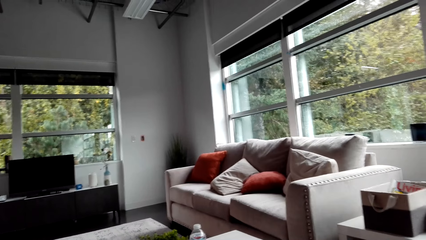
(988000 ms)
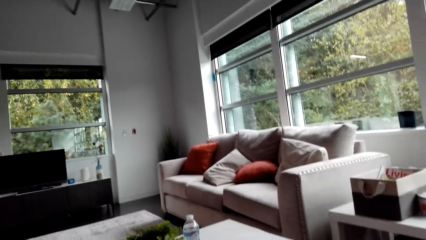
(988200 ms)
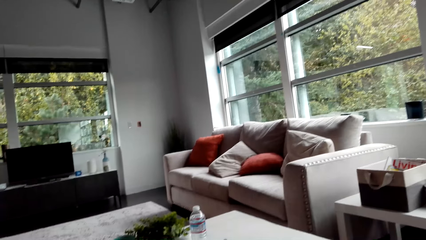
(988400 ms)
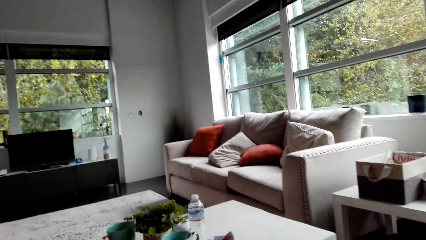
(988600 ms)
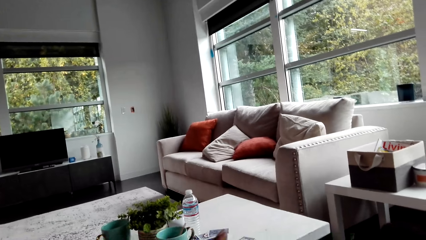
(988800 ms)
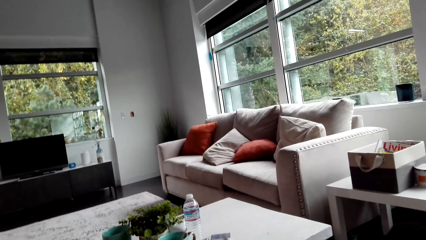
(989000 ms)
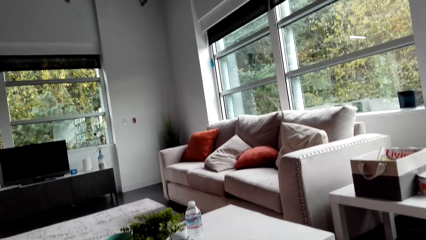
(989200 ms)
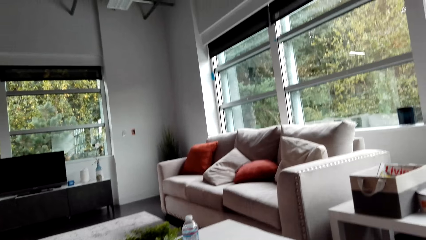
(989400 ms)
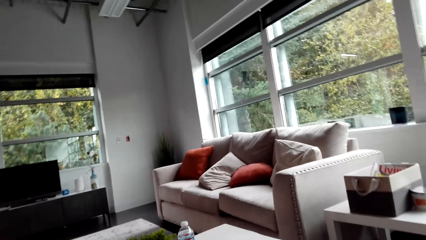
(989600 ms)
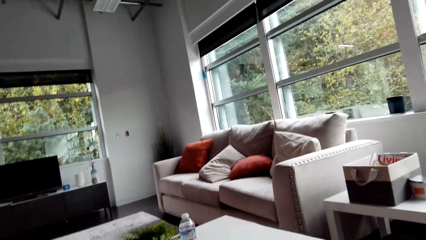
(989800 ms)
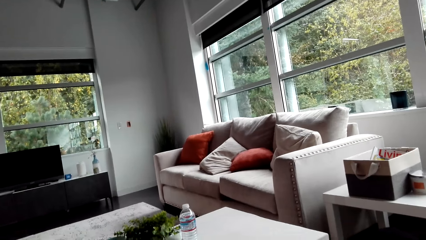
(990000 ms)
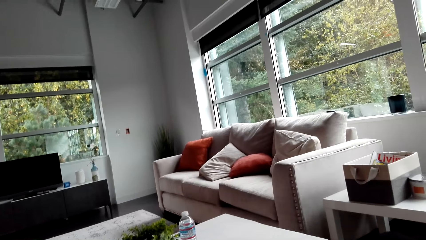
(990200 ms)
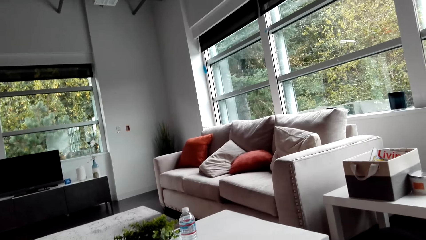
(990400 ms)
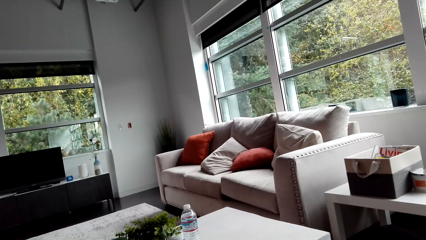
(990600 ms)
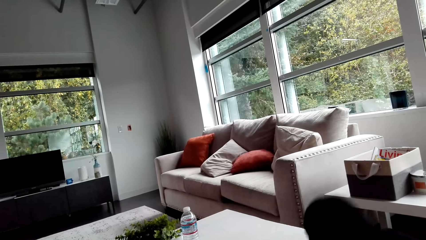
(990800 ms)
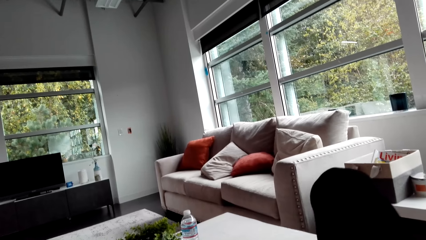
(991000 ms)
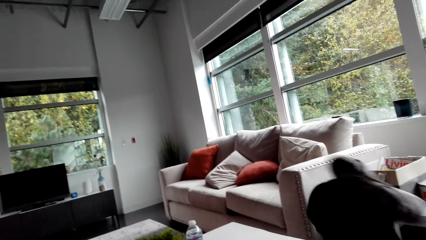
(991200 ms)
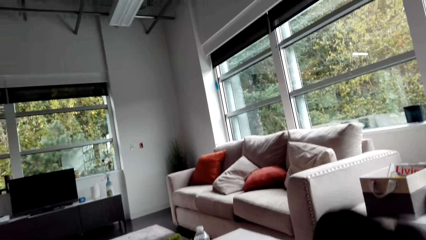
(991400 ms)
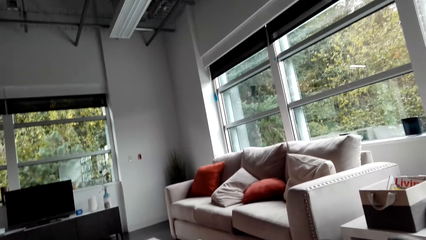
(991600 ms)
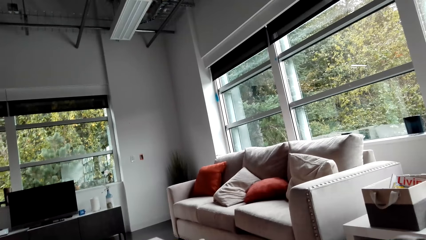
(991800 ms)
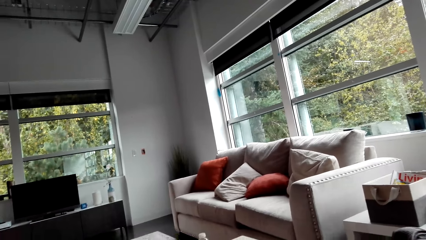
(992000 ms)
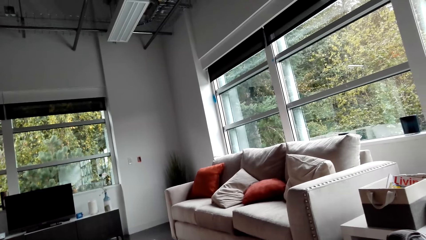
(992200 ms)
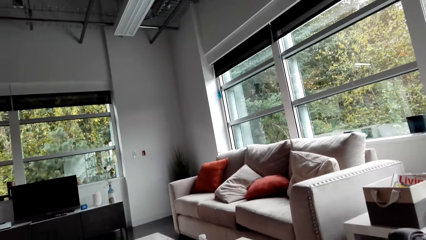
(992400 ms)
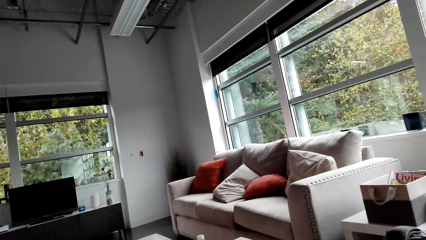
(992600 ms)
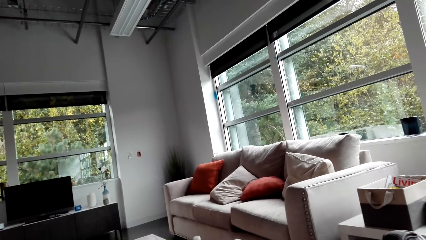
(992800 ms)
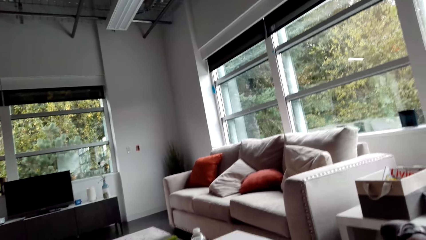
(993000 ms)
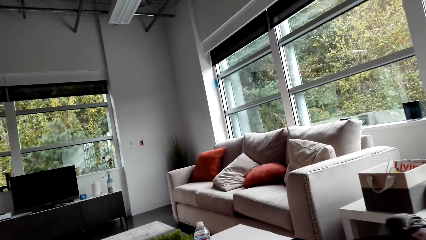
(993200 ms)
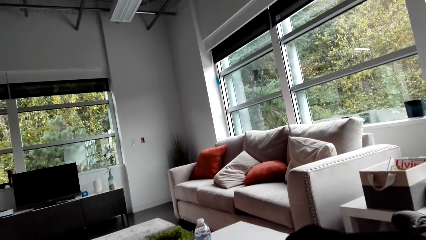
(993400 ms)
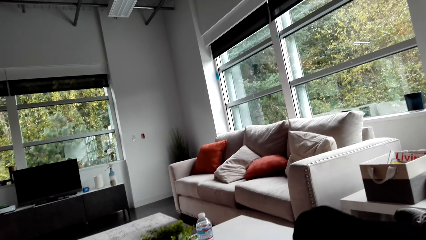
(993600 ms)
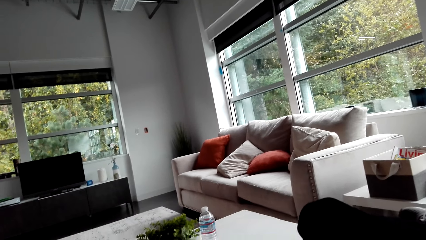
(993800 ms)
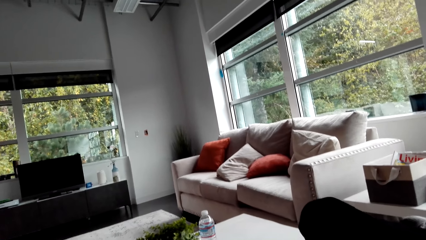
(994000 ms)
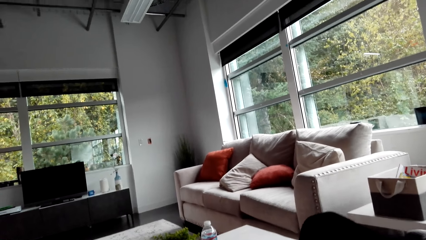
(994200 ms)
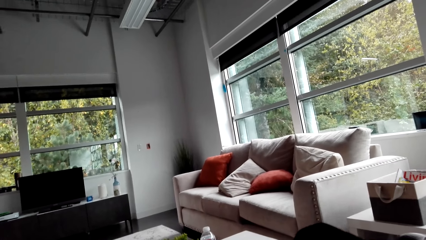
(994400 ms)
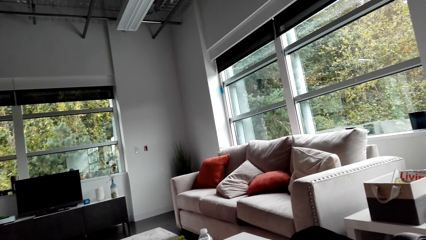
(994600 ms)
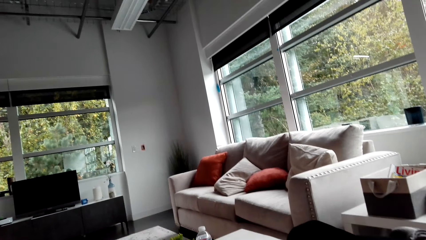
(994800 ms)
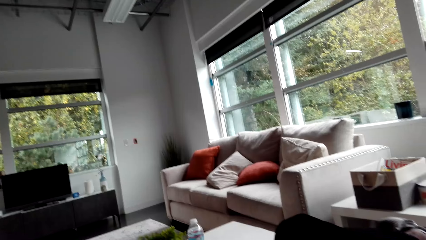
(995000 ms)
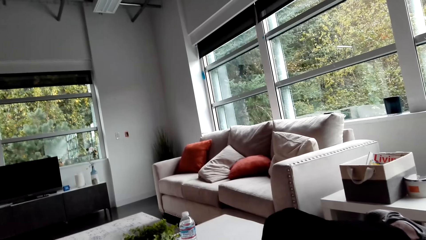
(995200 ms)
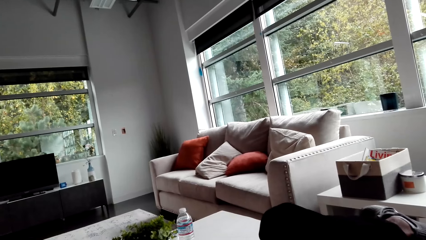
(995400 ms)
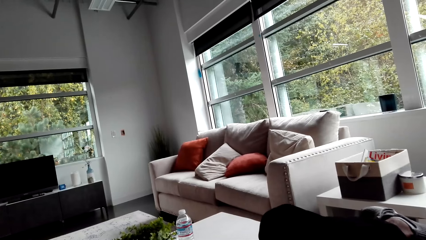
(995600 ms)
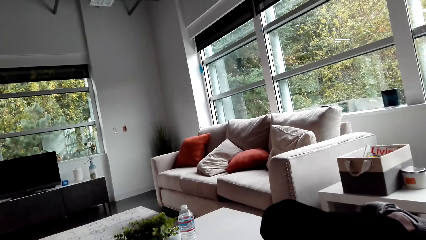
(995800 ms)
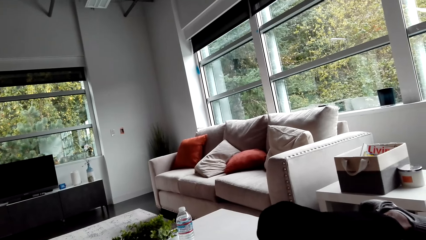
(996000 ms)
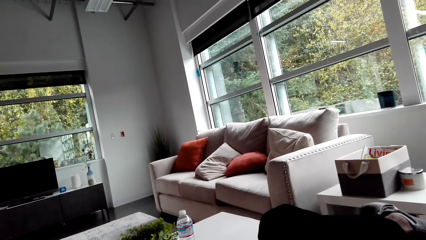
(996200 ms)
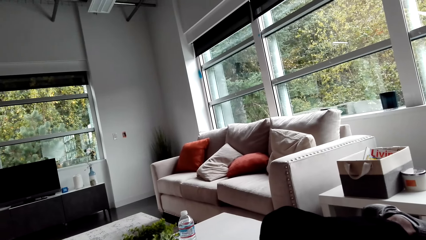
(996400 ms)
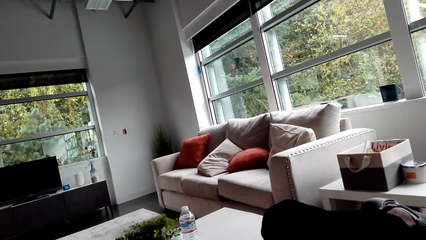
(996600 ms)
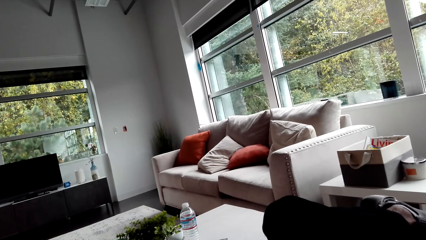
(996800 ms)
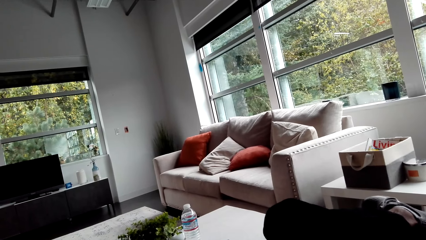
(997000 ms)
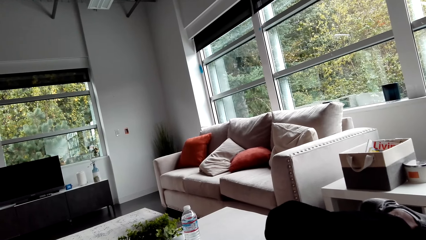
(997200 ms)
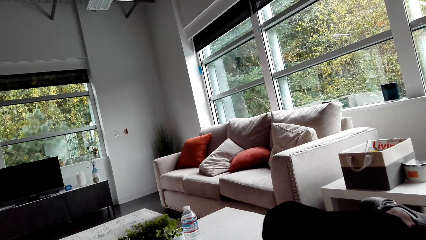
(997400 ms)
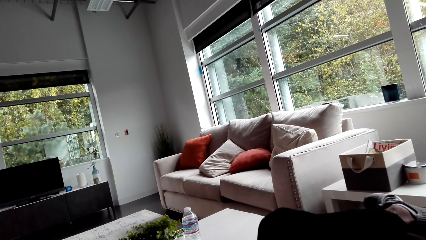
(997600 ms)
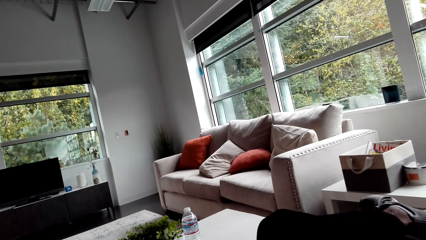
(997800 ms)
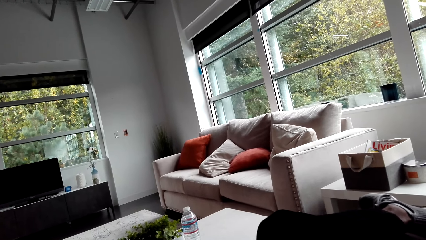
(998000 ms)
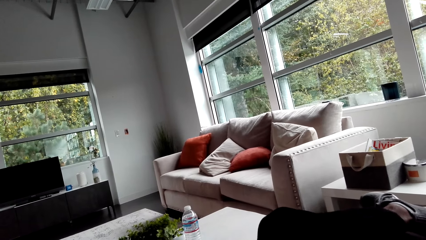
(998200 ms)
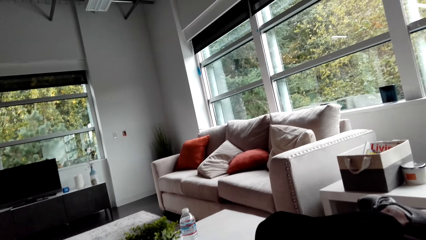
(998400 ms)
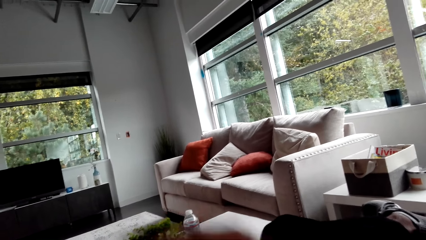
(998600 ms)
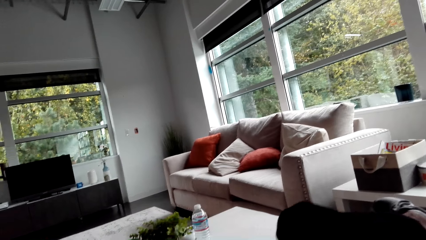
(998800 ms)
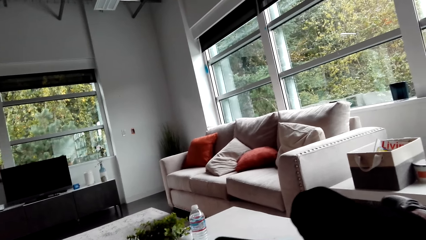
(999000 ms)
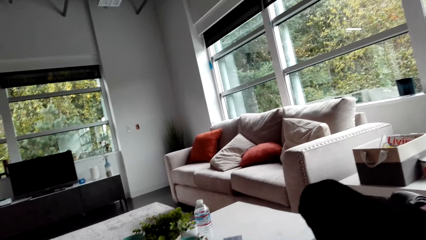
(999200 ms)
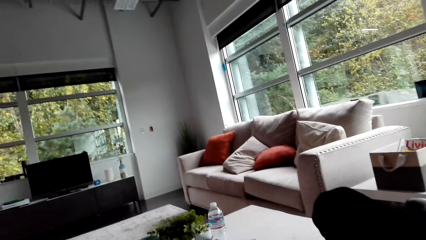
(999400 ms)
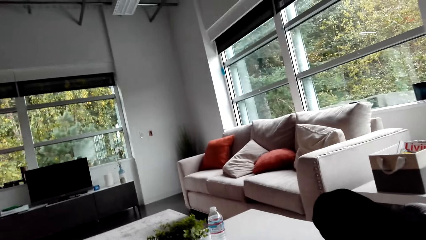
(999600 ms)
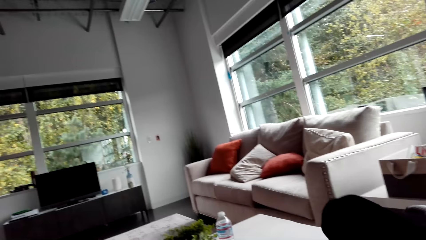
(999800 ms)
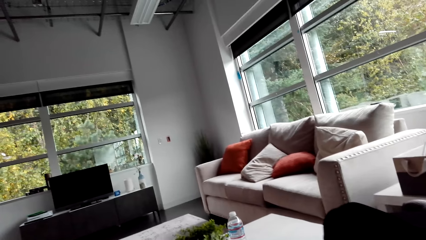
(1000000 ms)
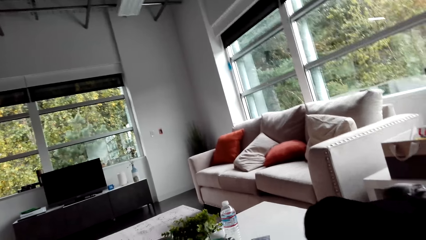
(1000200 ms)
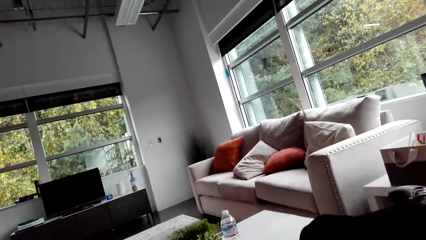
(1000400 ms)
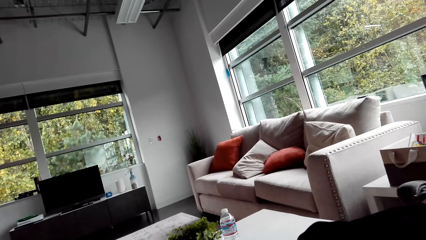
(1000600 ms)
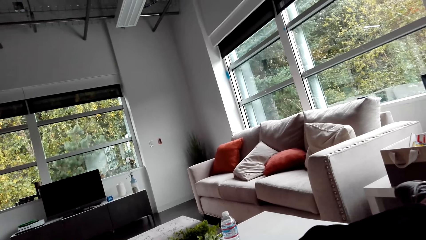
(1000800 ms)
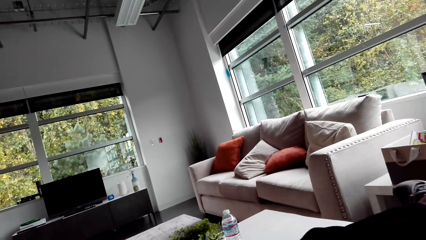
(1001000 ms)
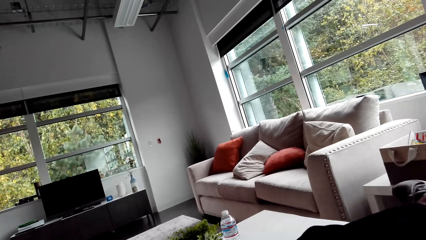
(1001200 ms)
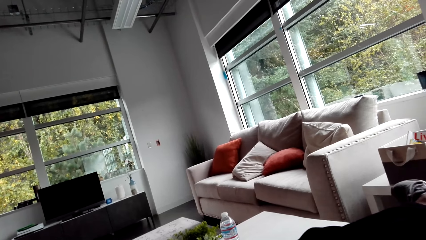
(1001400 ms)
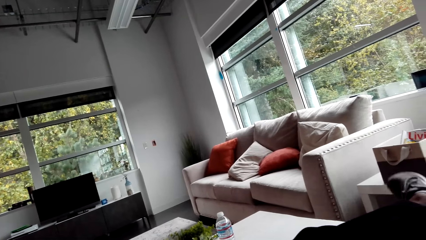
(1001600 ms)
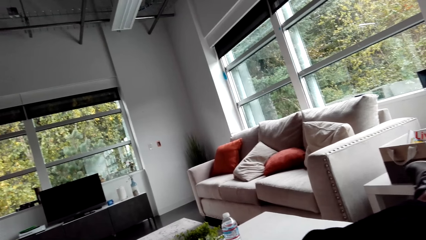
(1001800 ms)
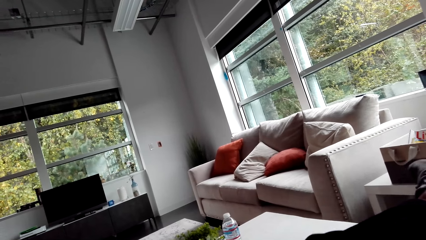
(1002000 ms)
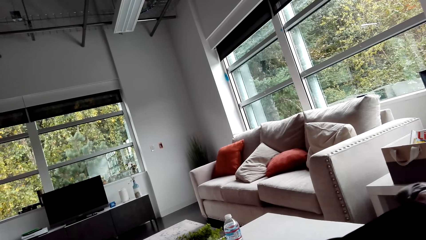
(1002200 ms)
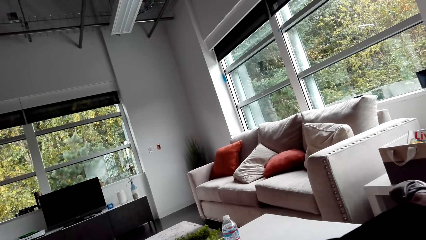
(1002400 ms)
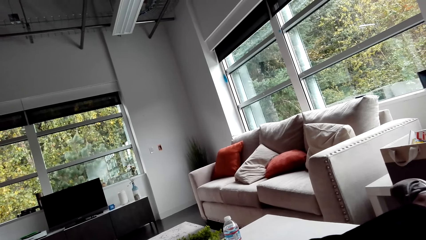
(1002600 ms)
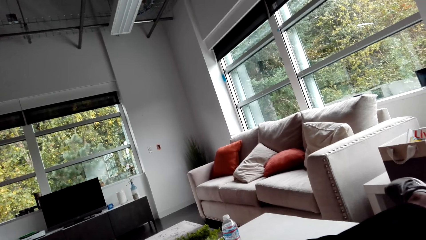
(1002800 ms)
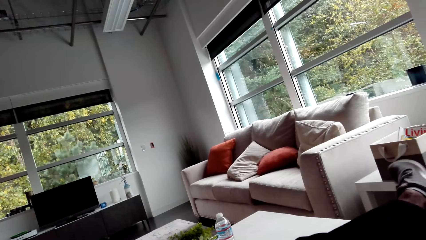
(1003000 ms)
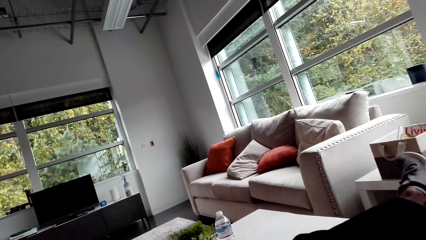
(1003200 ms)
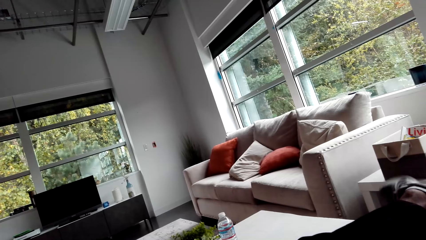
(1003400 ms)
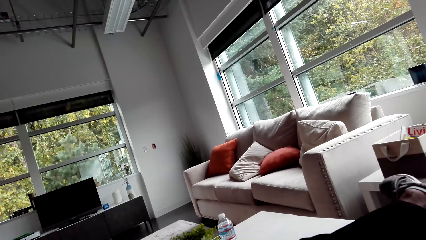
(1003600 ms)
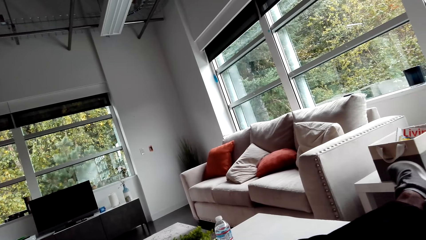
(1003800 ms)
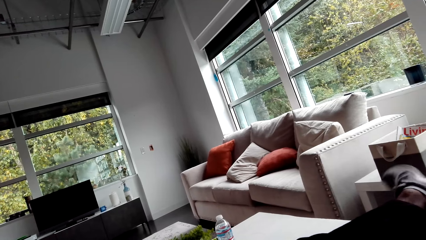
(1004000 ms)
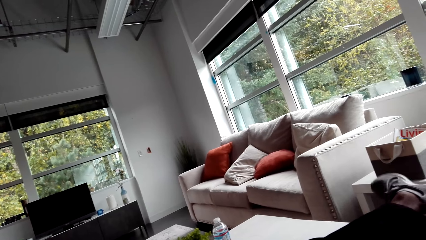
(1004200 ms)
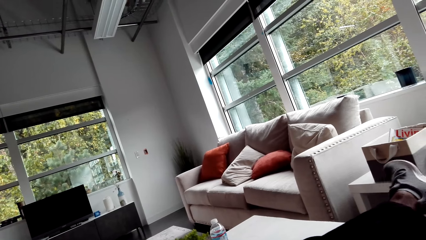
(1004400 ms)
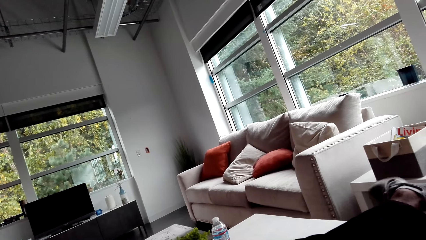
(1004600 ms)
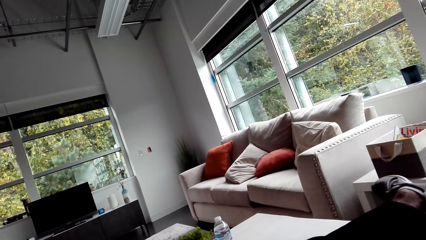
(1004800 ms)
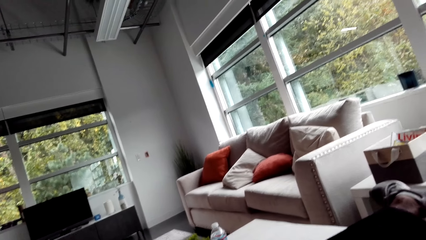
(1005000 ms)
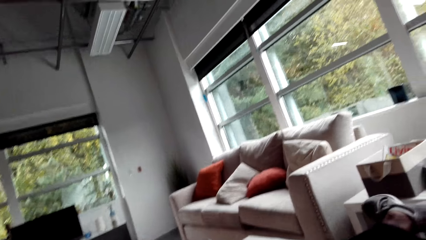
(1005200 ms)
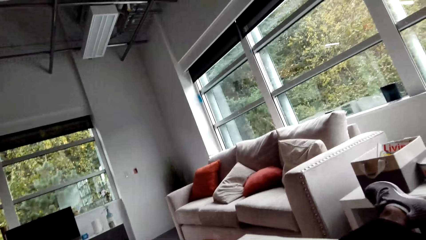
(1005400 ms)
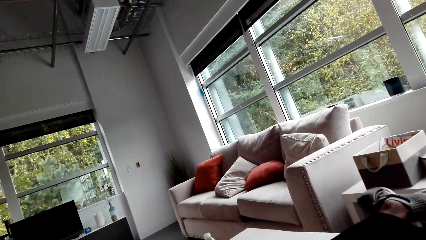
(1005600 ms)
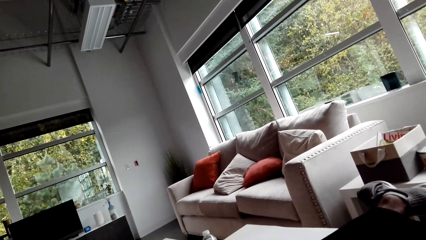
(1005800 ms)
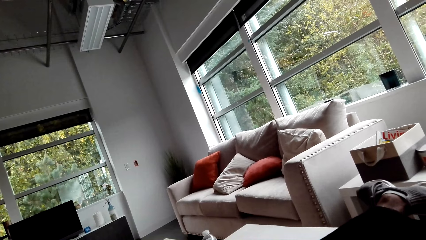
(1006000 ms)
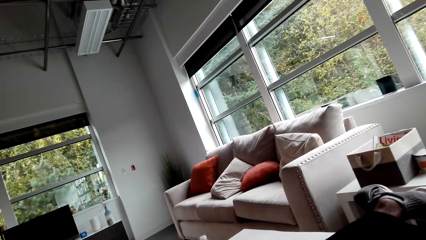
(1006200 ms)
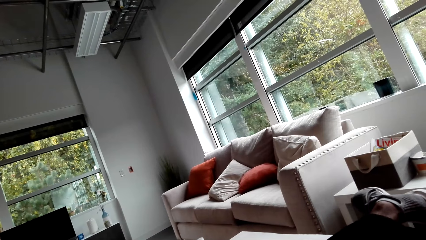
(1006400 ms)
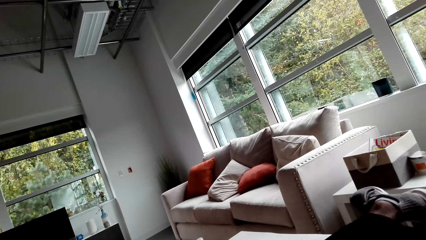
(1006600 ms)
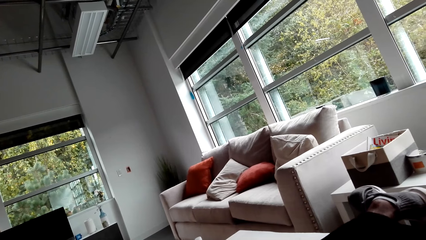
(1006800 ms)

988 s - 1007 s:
The camera wearer looks around. A person crosses his legs. The camera wearer talks to the person. The person moves his feet.
